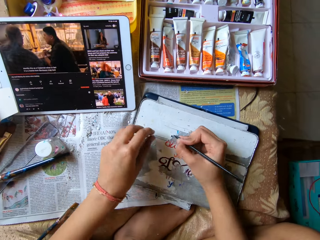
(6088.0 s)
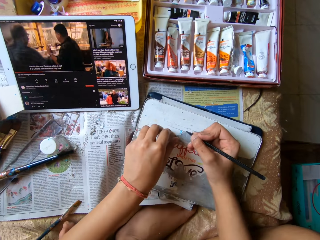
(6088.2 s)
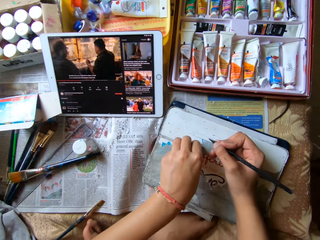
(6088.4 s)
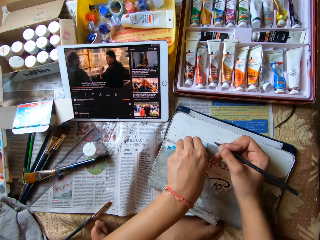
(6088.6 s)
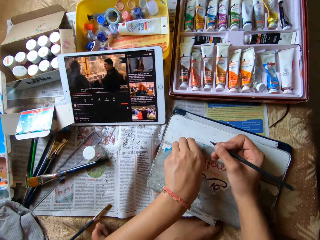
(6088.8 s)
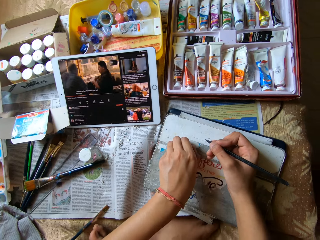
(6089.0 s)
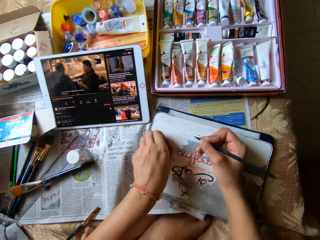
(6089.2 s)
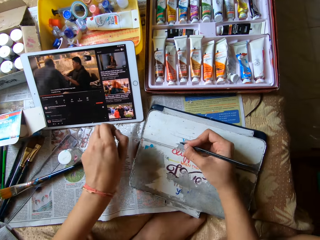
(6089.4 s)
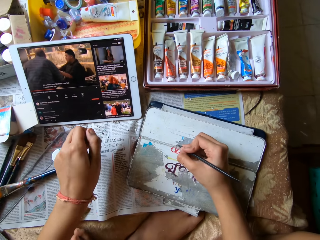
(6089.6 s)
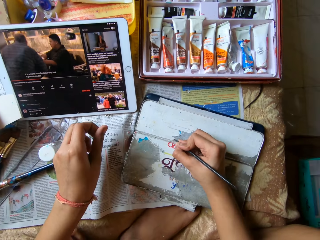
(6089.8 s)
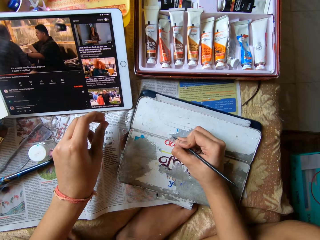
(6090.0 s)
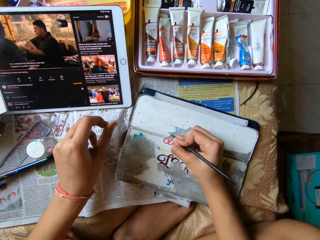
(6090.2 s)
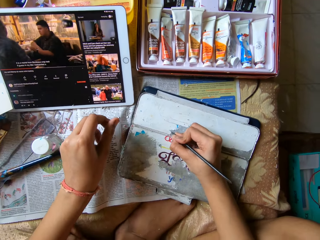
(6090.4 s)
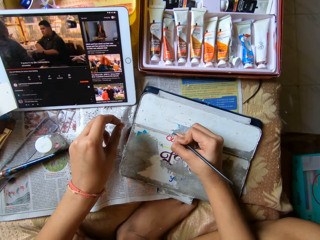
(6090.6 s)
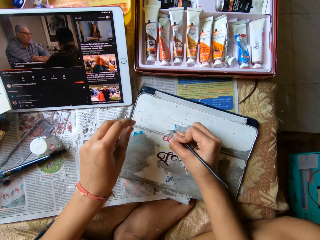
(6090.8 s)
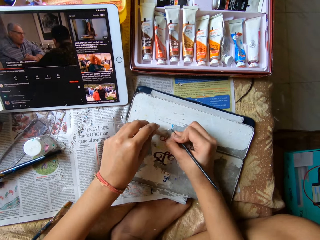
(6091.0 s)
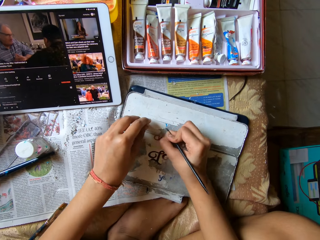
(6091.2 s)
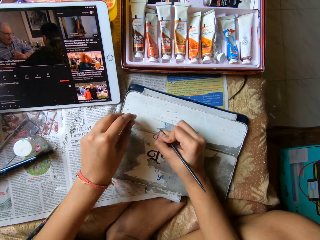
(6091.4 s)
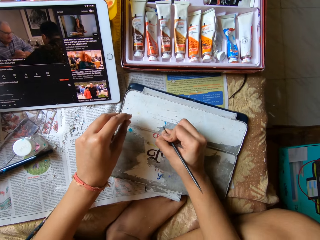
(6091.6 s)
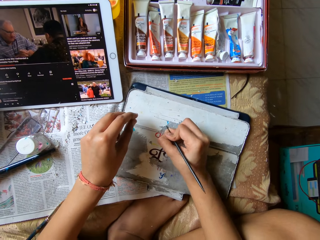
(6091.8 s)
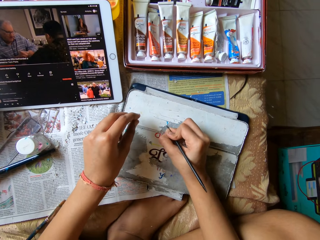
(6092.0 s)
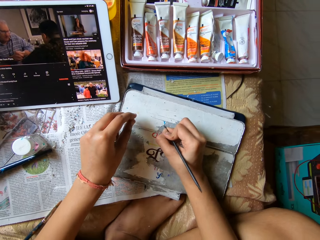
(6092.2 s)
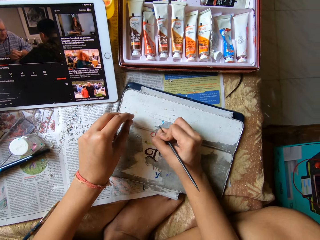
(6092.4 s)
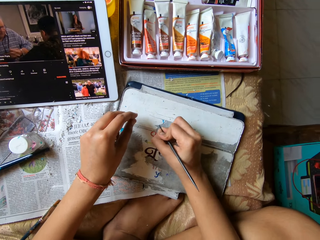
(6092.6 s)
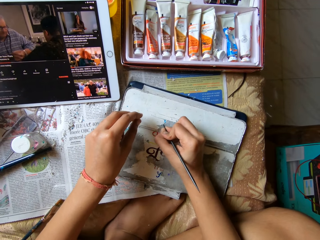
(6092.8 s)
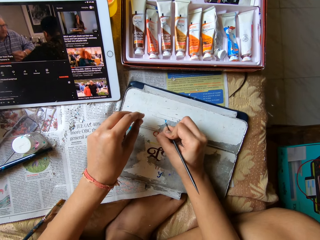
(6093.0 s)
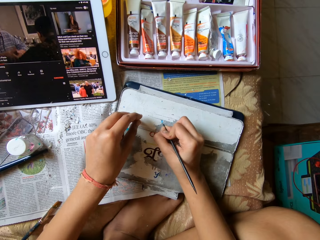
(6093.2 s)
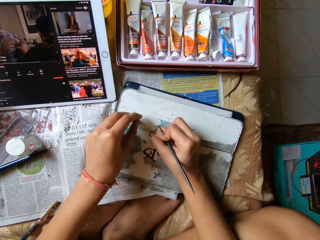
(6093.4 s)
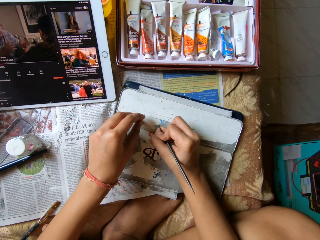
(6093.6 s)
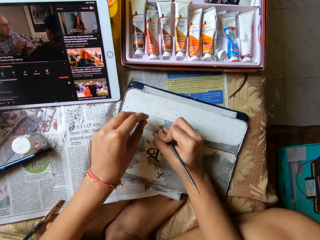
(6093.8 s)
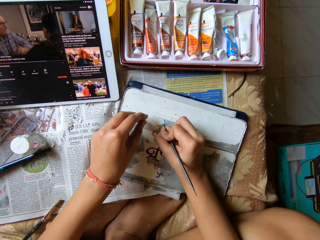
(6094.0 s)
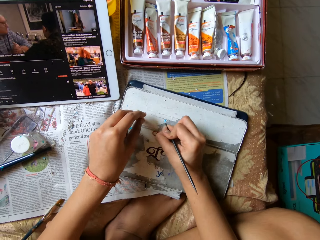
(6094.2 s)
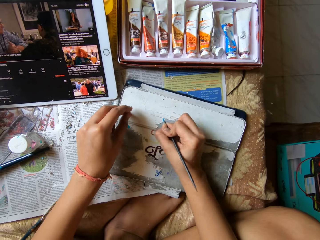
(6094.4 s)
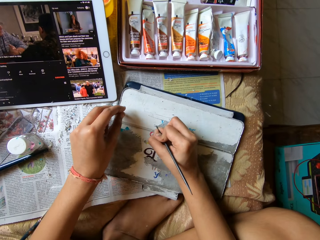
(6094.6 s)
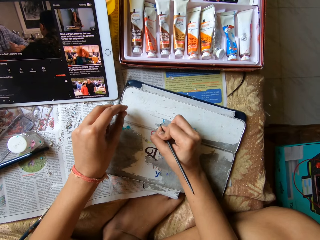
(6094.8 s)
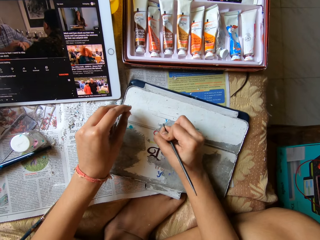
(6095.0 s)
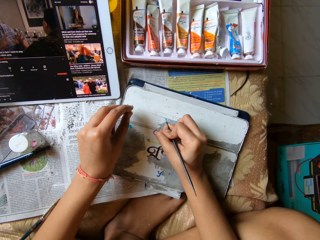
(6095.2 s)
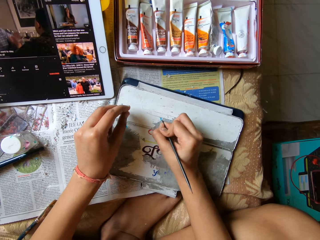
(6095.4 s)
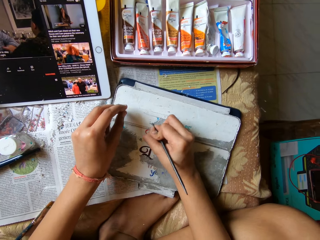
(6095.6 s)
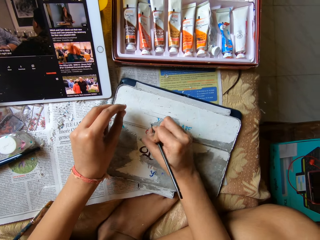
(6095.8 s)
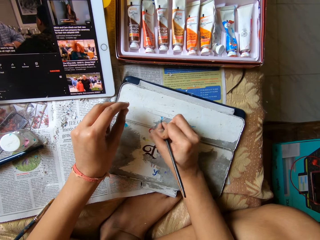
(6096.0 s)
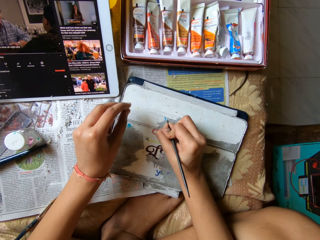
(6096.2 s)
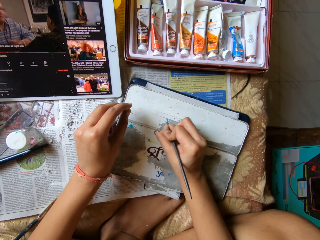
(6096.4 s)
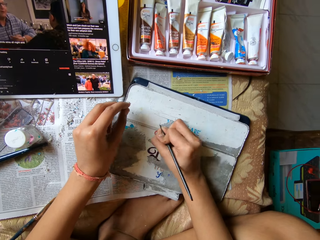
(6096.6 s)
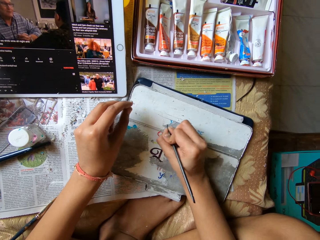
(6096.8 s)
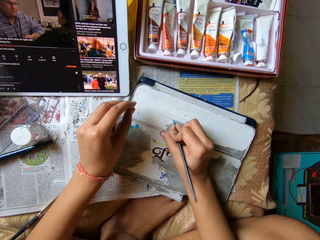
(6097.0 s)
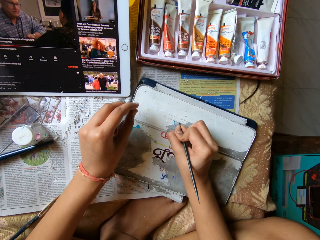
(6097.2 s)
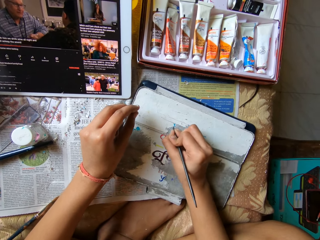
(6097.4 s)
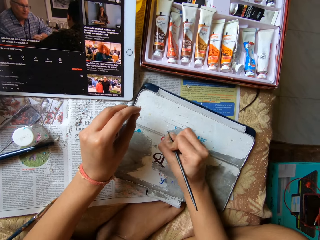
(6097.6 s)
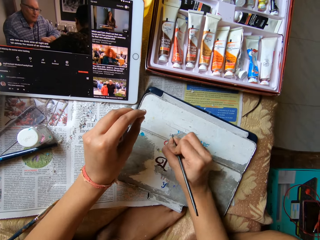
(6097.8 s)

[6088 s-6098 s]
The camera wearer scrapes the phone case with the color pen in her right hand. She peels the phone case with her left hand. She scrapes the phone case with the color pen in her right hand. She removes paint.

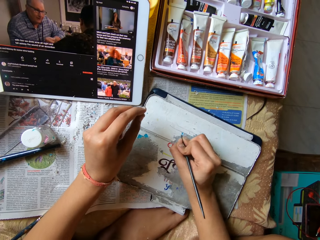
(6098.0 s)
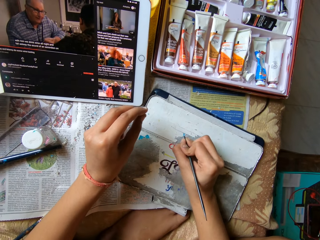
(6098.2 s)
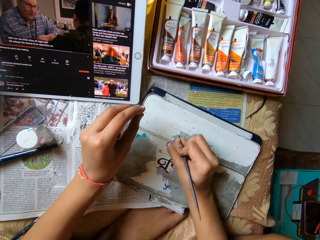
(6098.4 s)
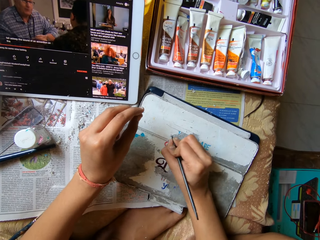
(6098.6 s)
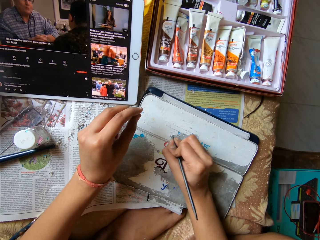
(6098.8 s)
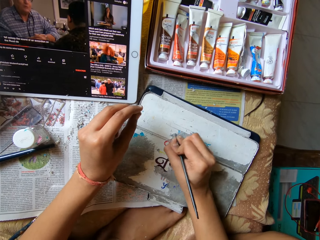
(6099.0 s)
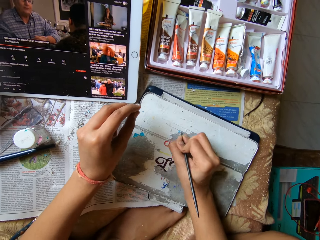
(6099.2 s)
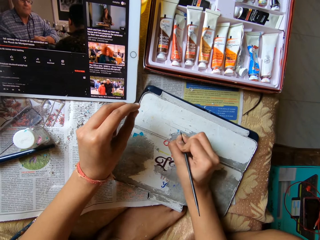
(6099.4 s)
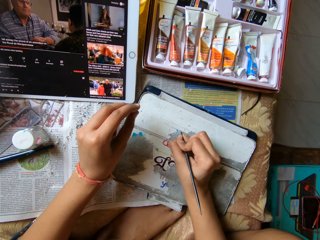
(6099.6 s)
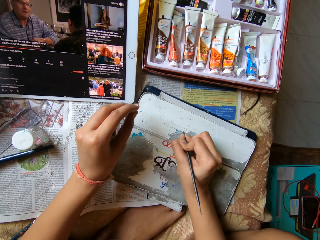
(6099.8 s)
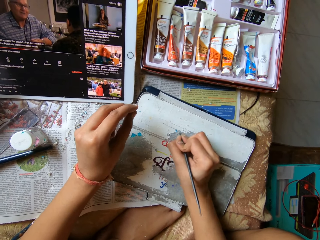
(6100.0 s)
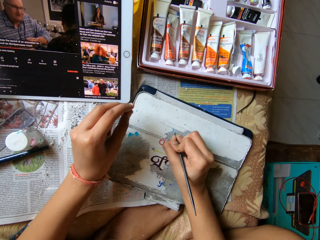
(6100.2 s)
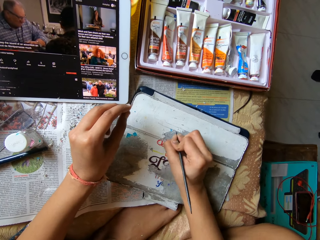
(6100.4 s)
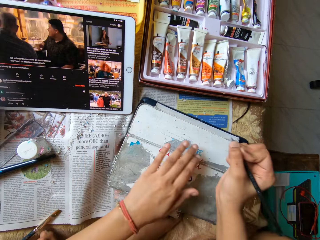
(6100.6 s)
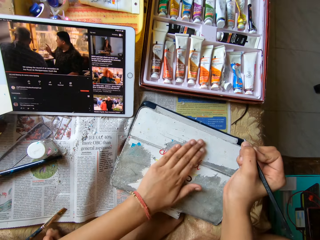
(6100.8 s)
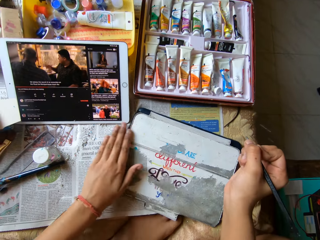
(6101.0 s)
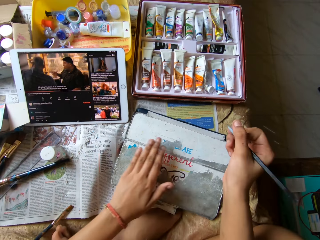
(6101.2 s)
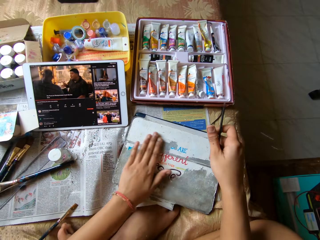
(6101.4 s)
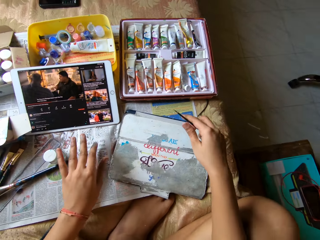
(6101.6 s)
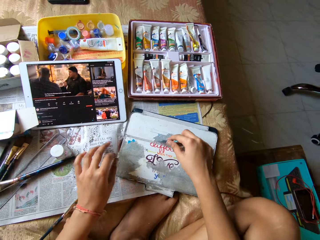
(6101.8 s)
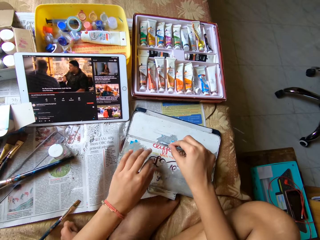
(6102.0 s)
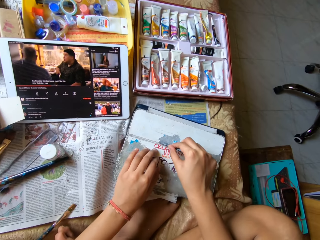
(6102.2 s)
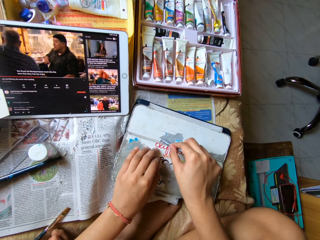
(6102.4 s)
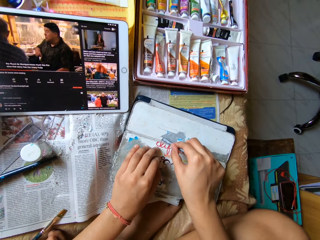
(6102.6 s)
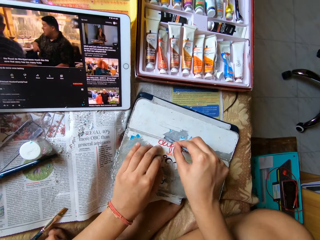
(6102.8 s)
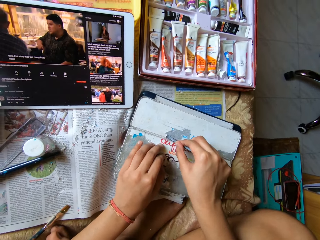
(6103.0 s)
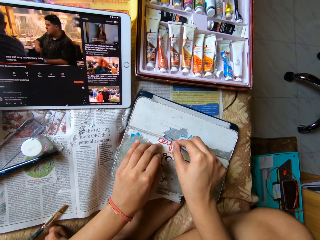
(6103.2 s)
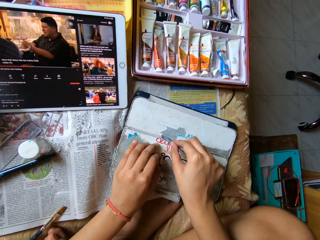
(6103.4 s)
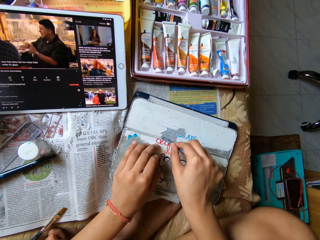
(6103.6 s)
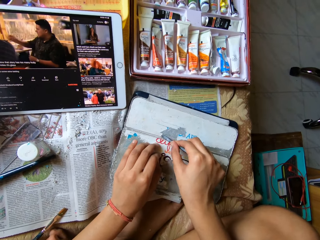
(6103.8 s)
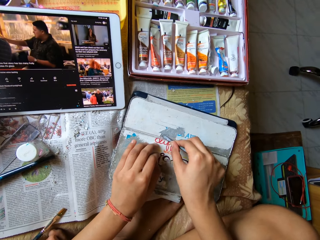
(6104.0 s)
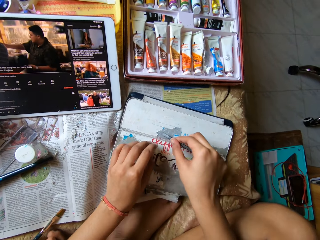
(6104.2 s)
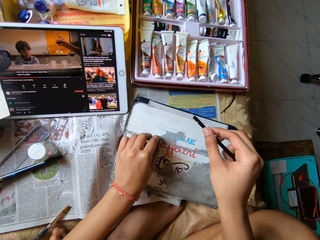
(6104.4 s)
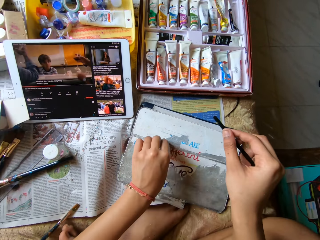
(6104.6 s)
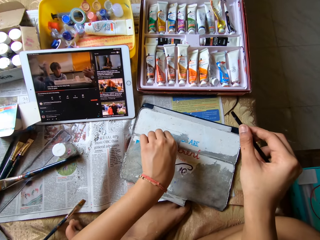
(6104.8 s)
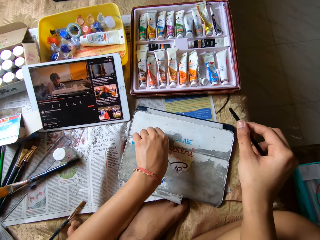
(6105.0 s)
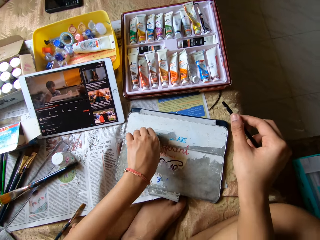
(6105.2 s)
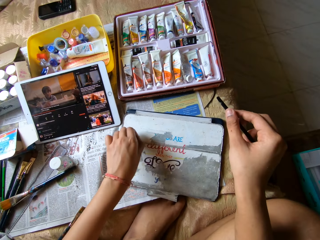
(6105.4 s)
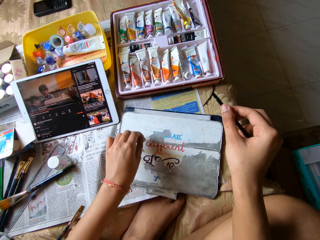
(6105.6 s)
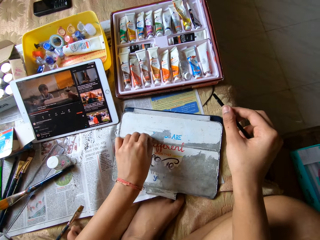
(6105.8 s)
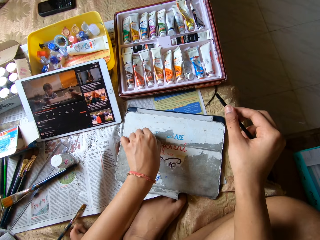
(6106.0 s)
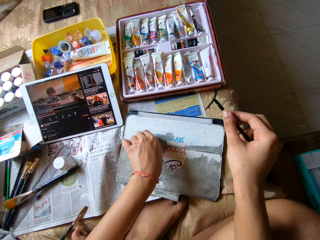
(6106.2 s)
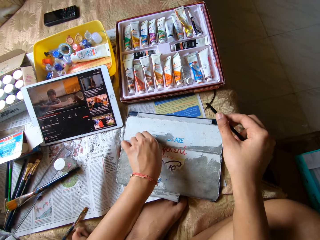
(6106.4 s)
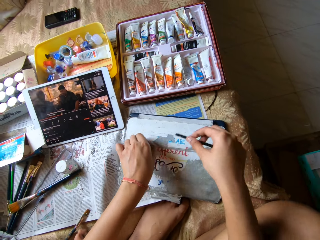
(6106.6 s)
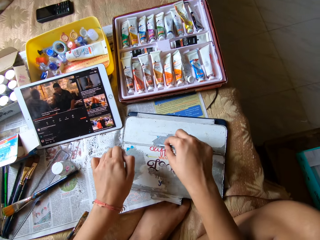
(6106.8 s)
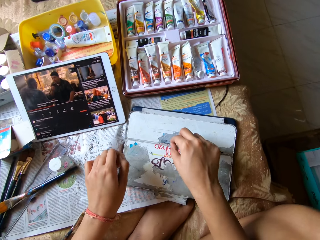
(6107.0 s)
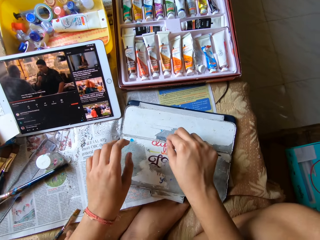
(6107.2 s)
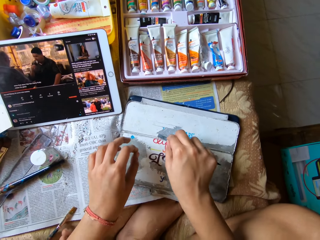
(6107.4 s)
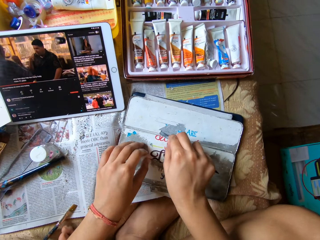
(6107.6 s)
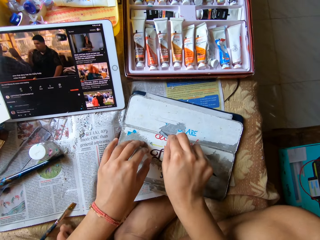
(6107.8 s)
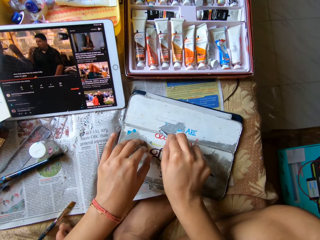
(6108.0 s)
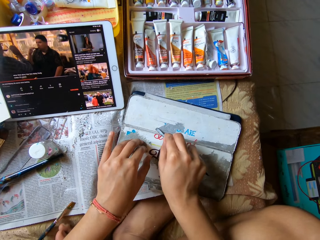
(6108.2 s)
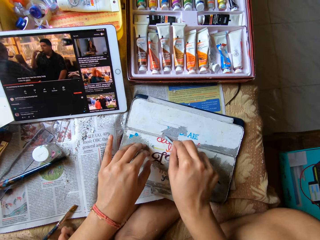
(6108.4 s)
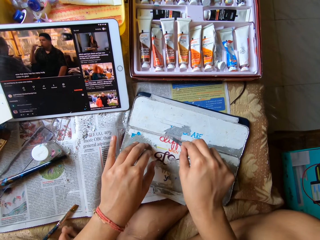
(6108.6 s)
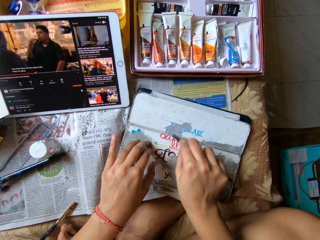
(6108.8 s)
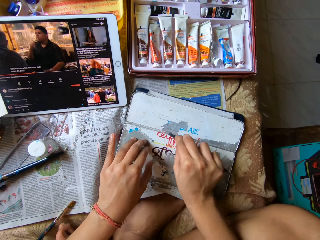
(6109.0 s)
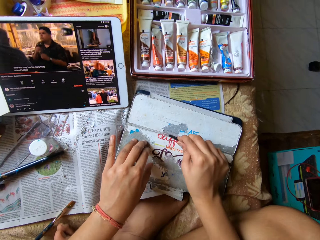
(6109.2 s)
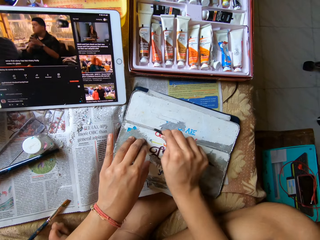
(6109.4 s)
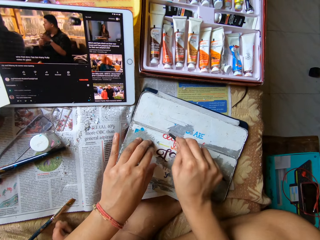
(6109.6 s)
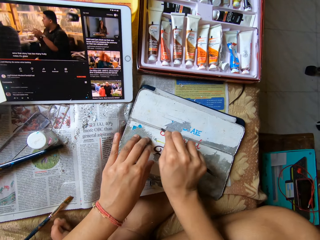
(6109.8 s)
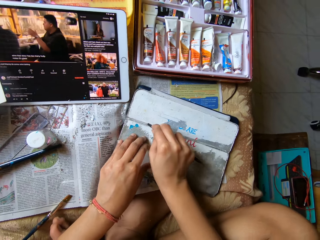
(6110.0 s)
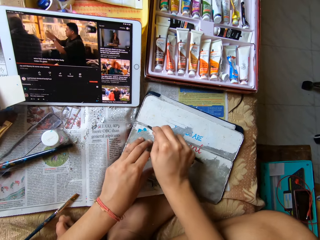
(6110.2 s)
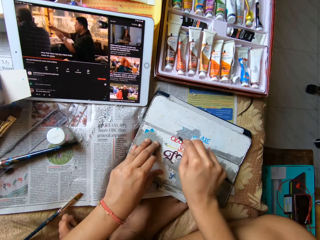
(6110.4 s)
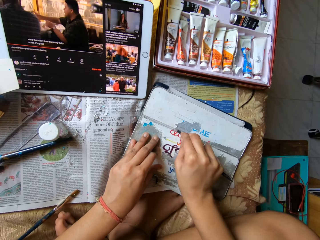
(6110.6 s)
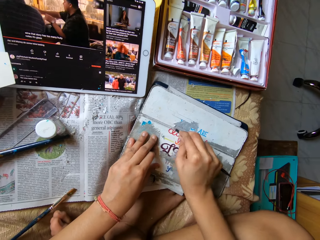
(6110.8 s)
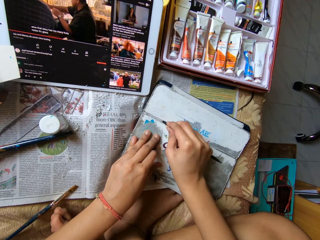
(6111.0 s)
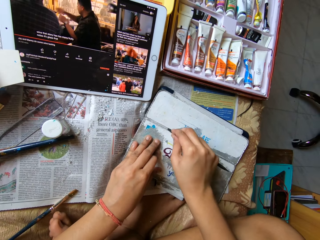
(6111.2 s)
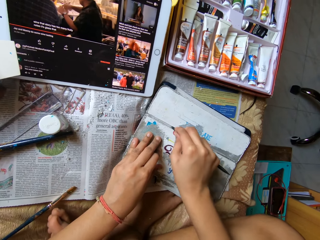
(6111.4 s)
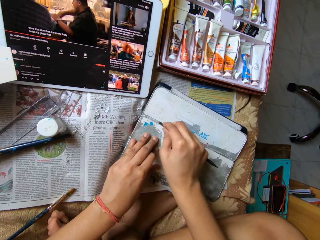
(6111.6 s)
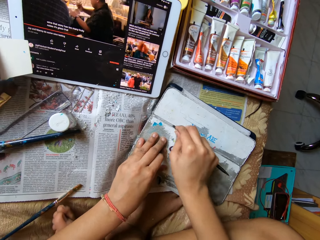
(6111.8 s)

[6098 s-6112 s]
The camera wearer wipes the phone case with her left hand. She wipes waste with her hand. She holds the phone case with her left hand. She scrapes the phone case with the color pen in her right hand. She removes paint. She peels the phone case with her left hand. She wipes the waste with her hand. She scrapes the phone case with the color pen in her right hand. She removes the paint. She holds the phone case with her left hand.
